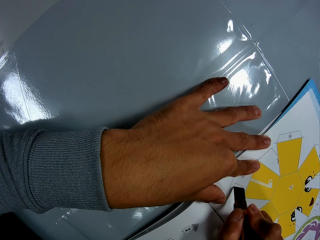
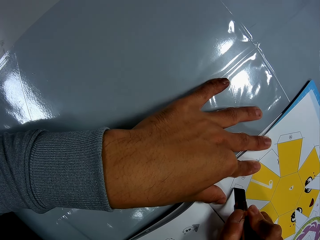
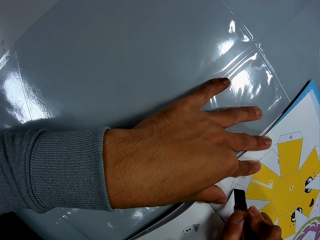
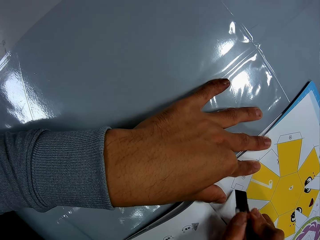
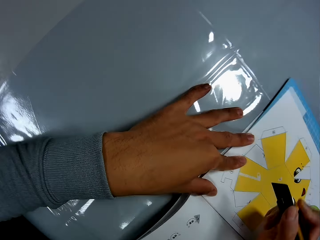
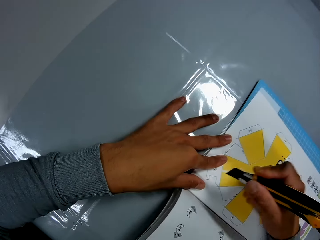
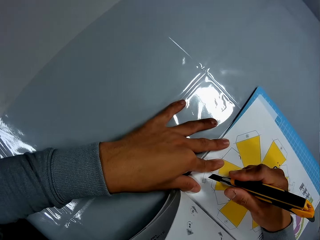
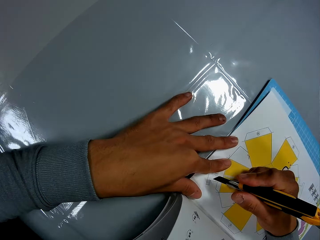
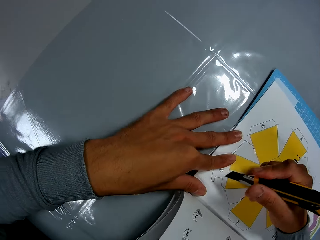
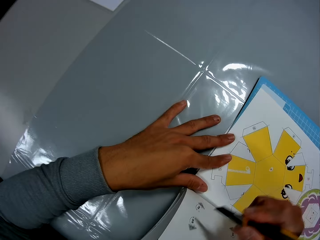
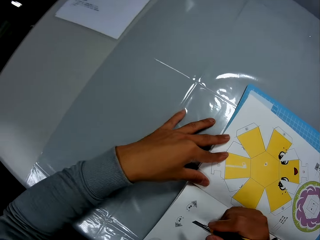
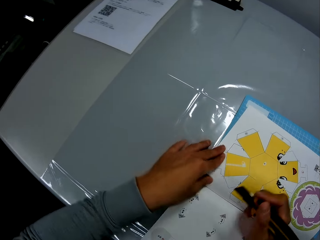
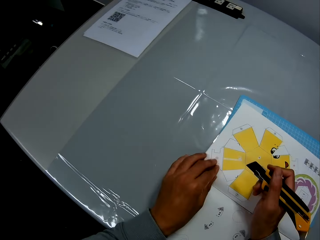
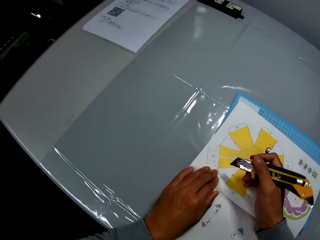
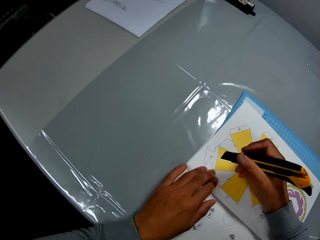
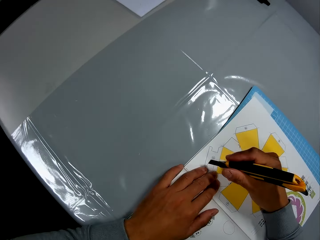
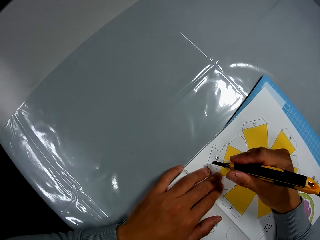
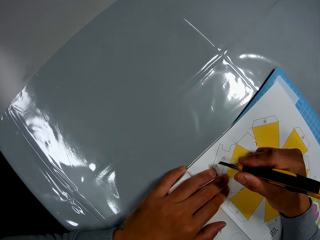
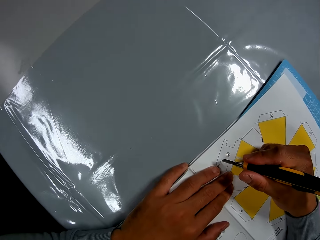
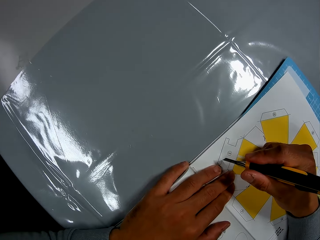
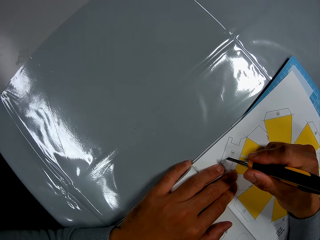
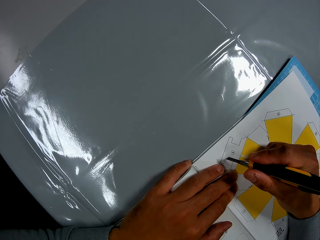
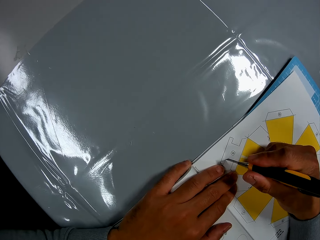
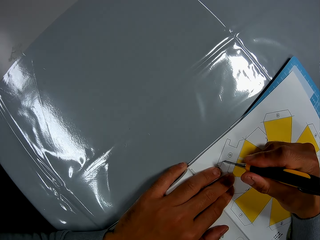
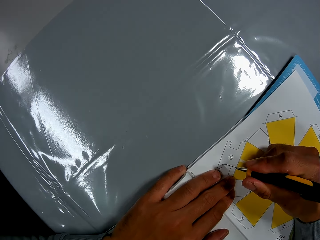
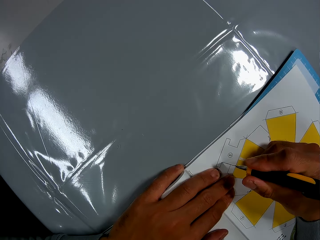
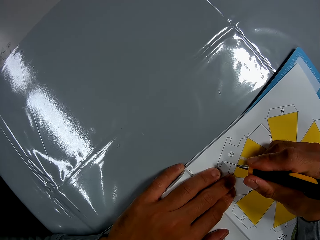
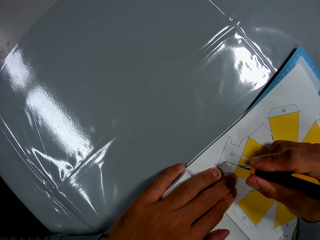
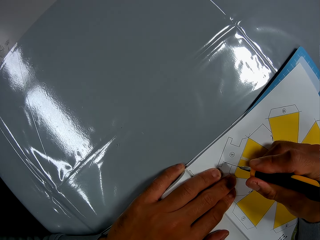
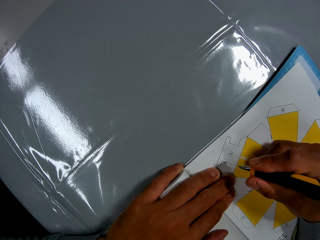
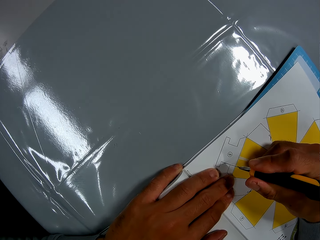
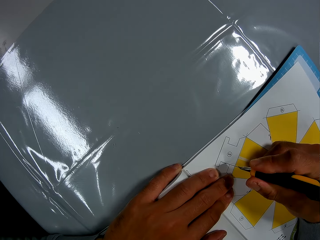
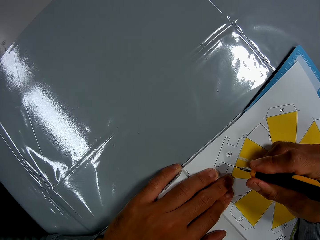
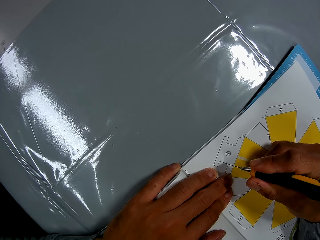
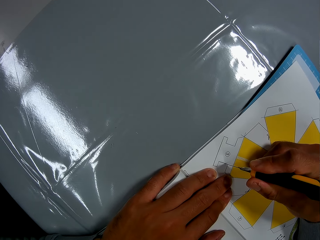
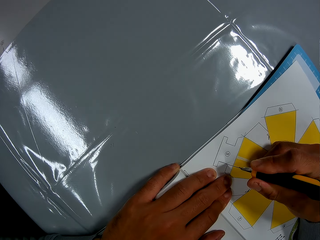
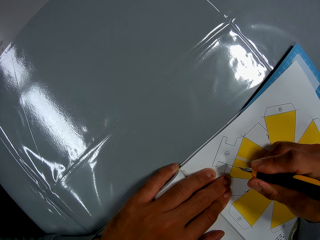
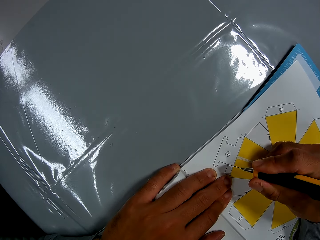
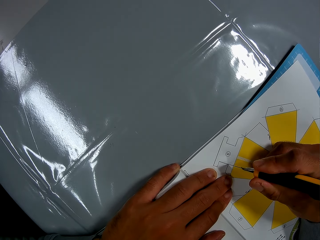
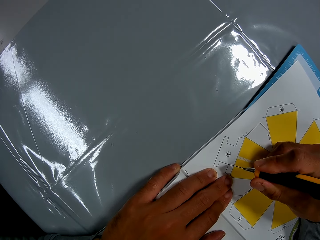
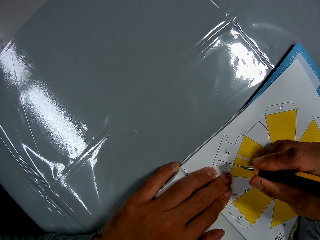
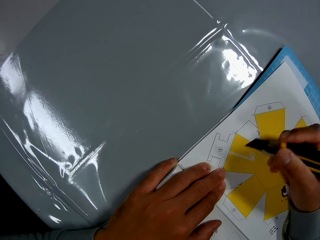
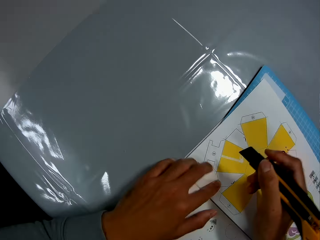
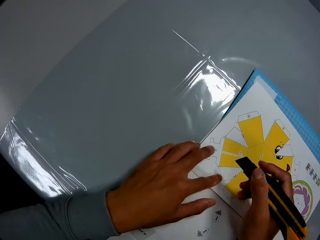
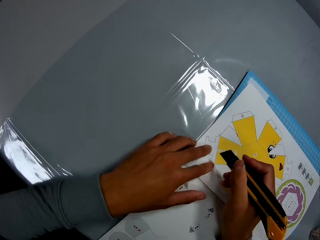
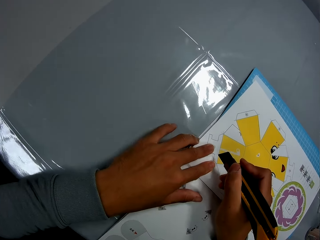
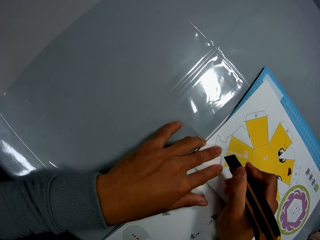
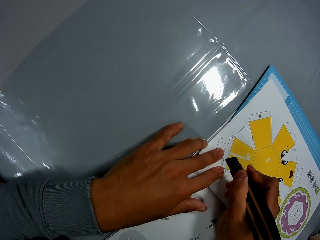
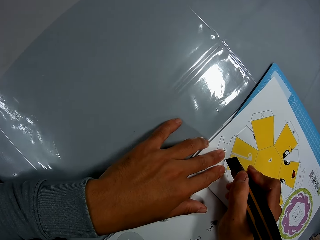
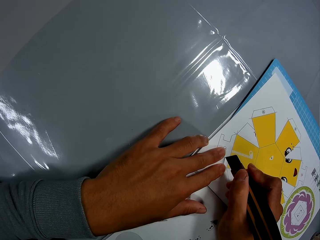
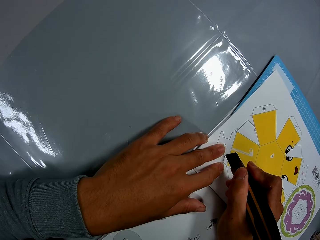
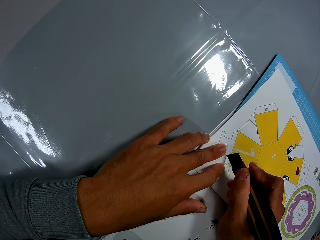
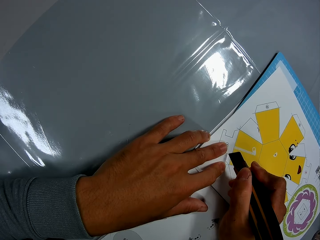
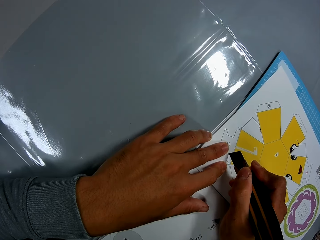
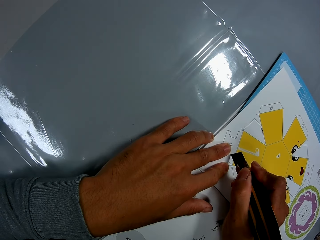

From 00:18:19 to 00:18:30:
The camera wearer adjusts the craft knife on the craft pieces book page. They cut the craft pieces book page using the craft knife on the mat craft board. They adjust the craft knife on the craft pieces book page.

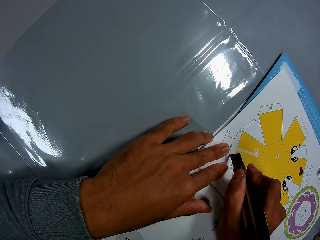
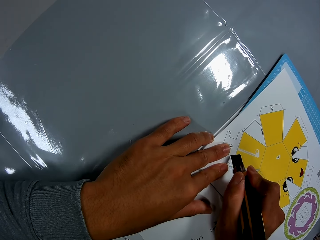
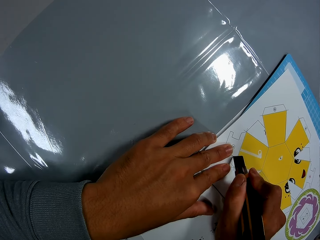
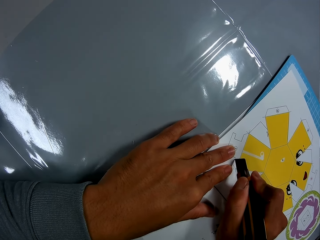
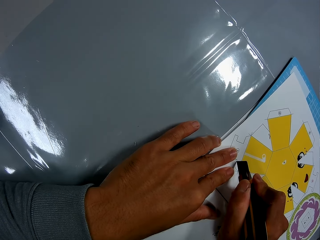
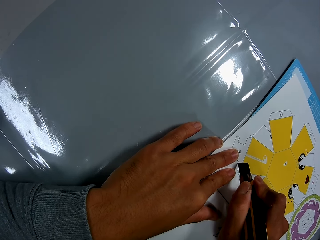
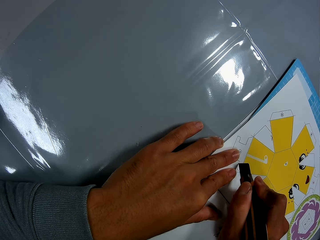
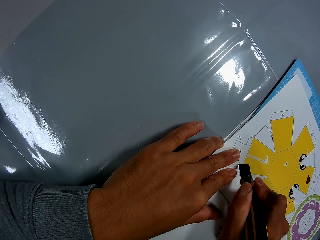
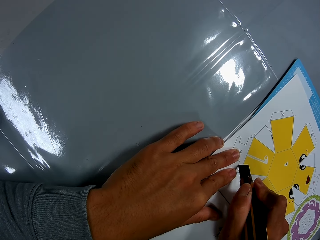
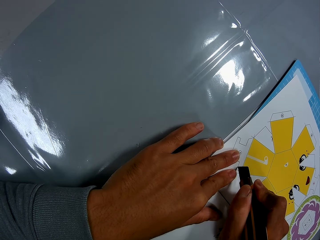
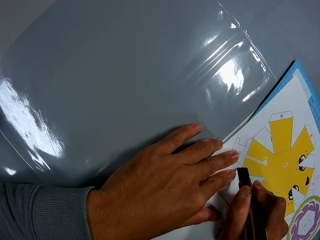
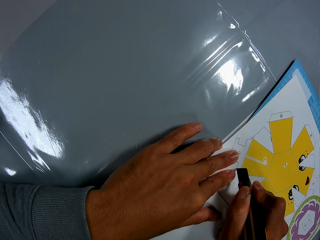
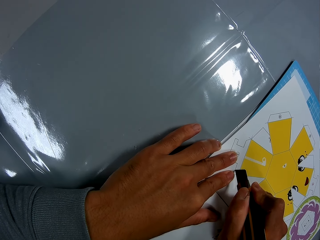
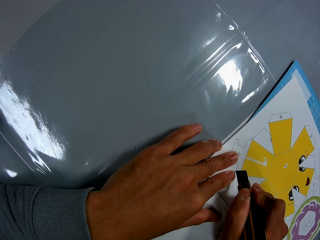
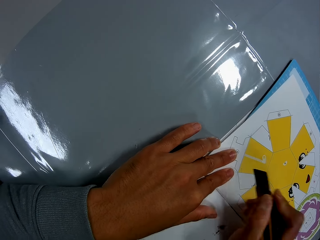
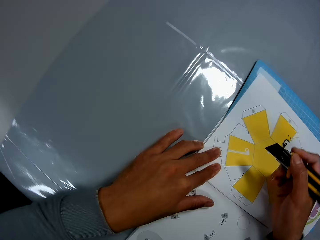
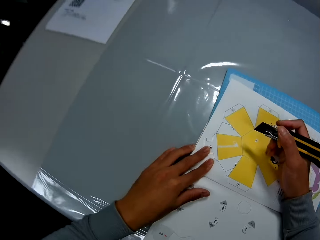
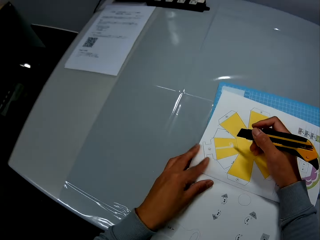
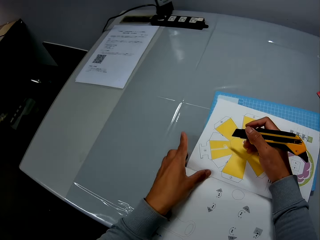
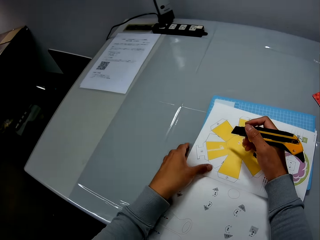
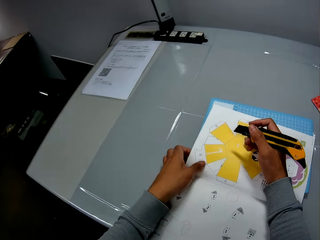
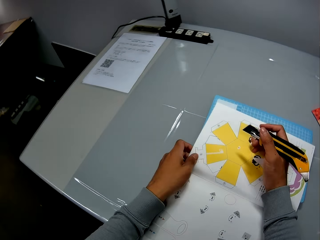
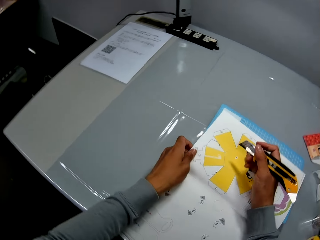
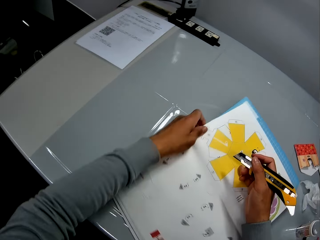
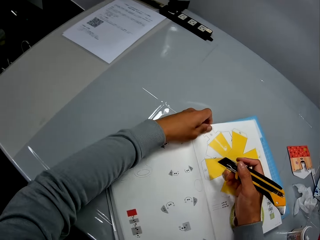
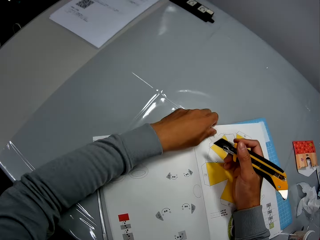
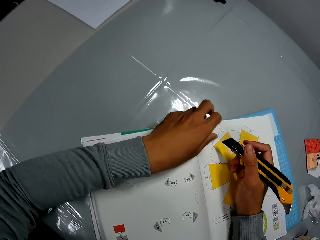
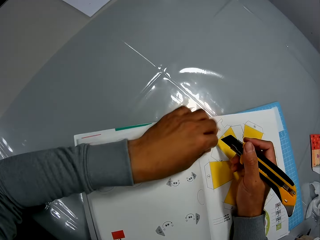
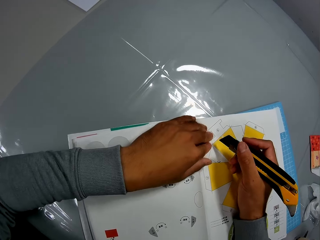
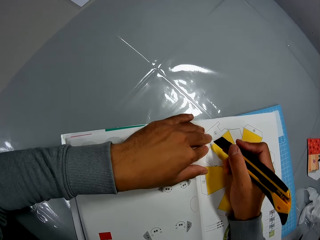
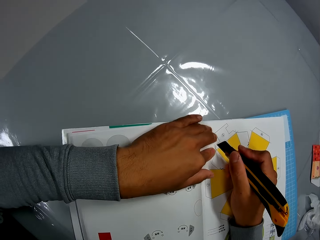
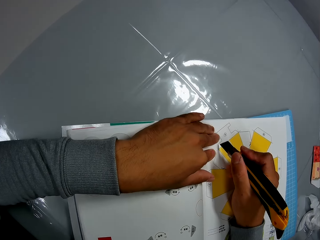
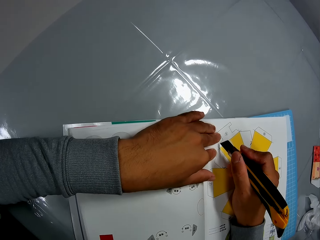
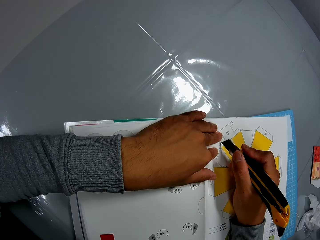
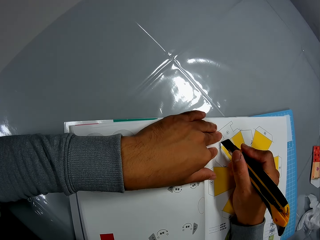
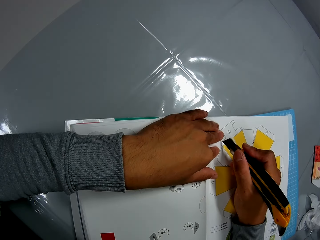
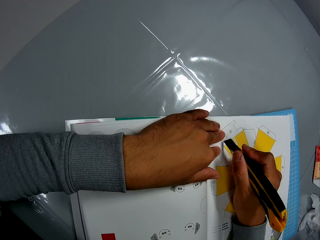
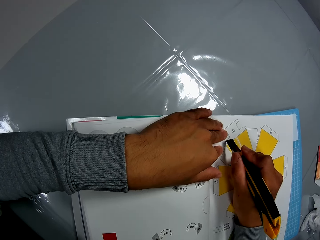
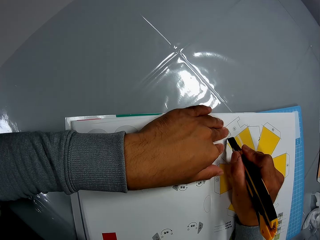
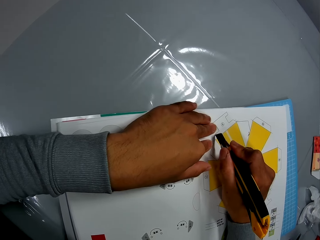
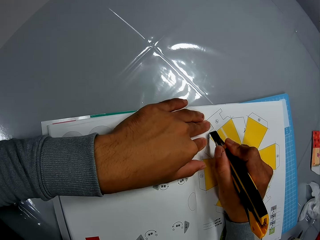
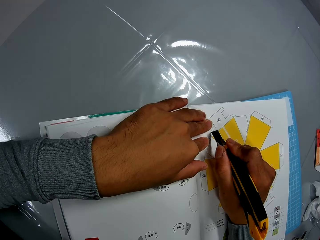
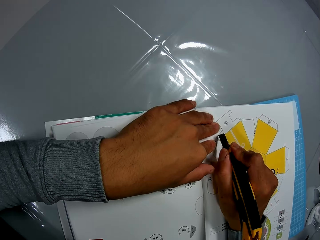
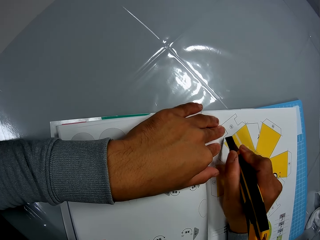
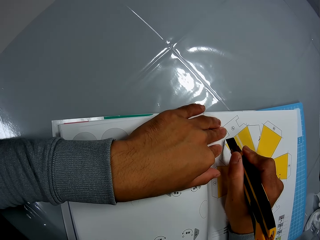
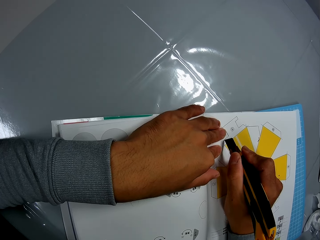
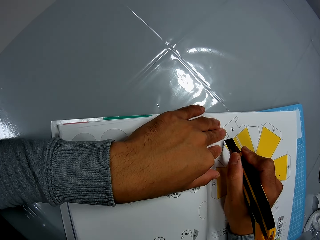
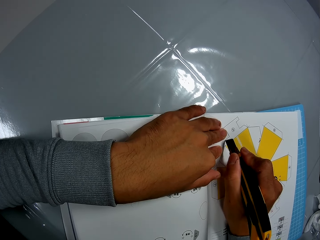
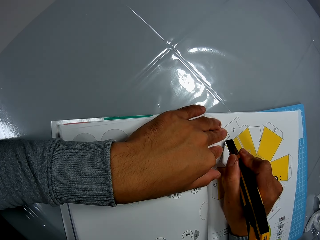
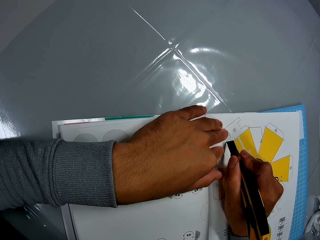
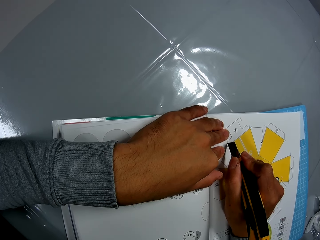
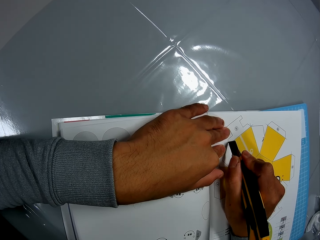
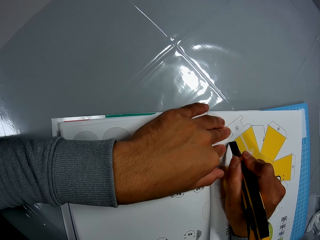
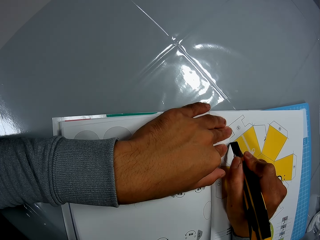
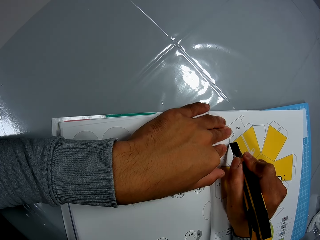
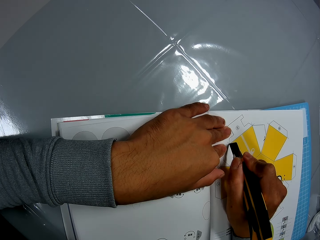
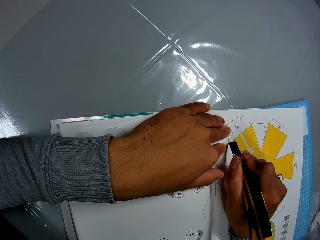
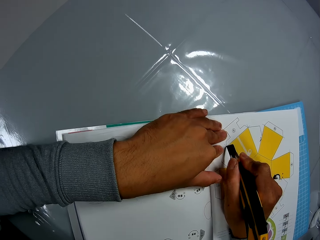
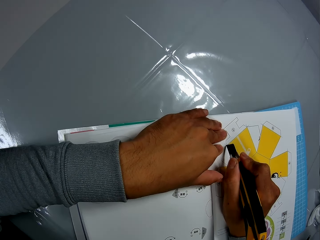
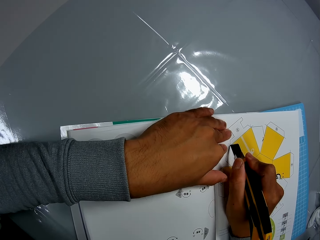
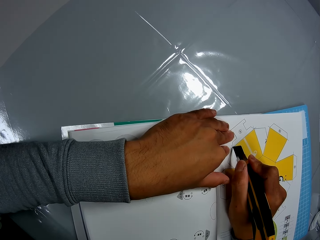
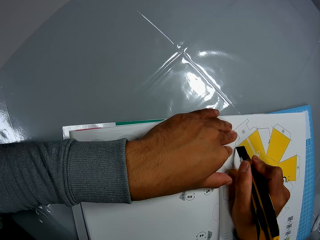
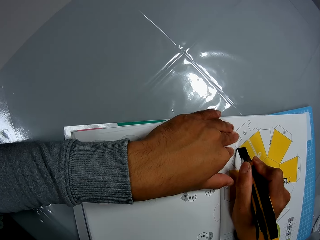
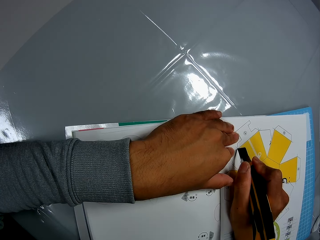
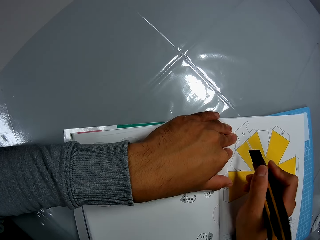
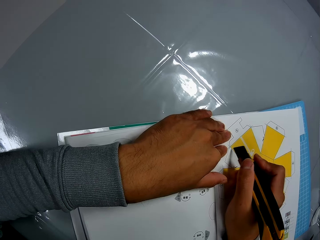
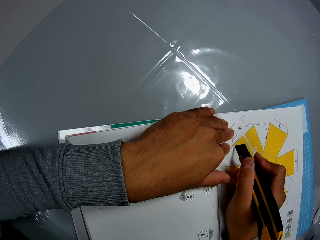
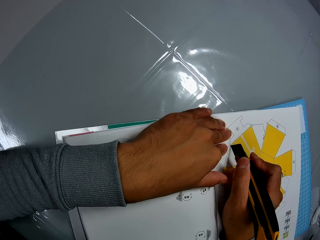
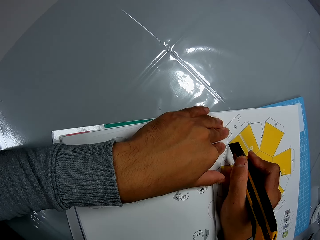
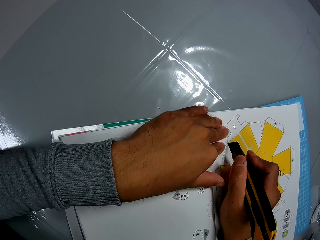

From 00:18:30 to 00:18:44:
The camera wearer cuts the craft pieces book page using the craft knife on the mat craft board. He adjusts the craft knife on the craft pieces book. He adjusts the craft book on the table with his left hand. He places his left hand on the craft book. He continues to cut the paper craft from the craft book using the craft knife on the mat craft board.
